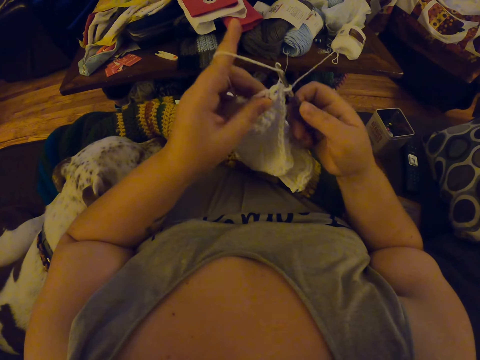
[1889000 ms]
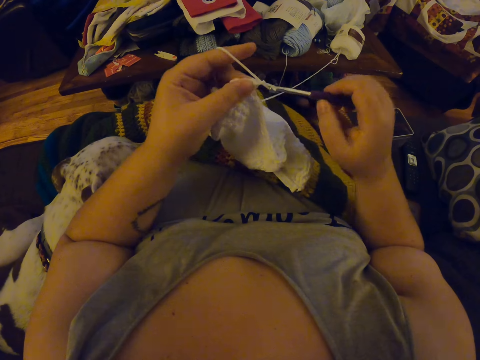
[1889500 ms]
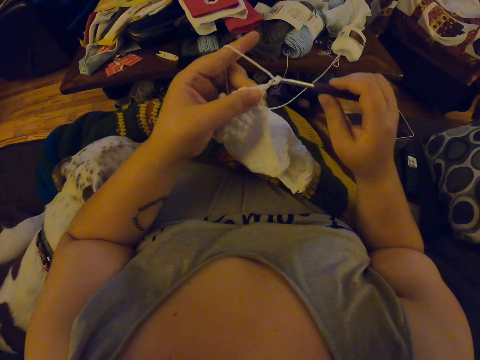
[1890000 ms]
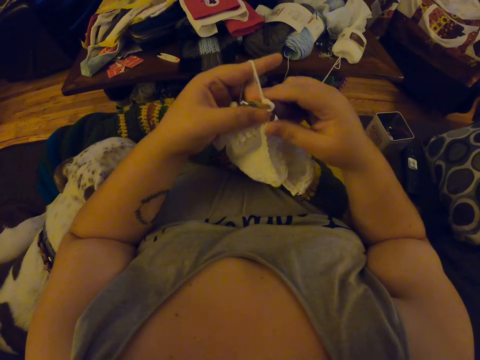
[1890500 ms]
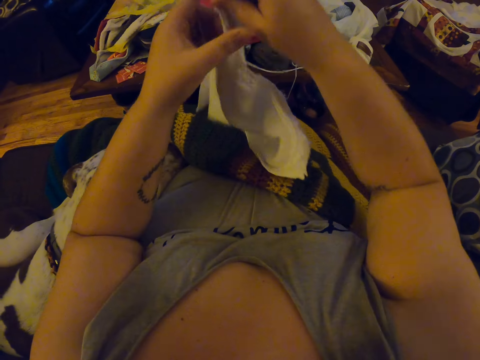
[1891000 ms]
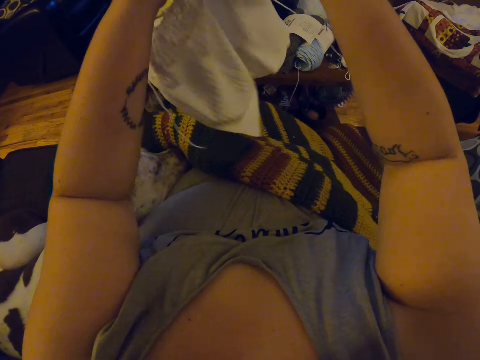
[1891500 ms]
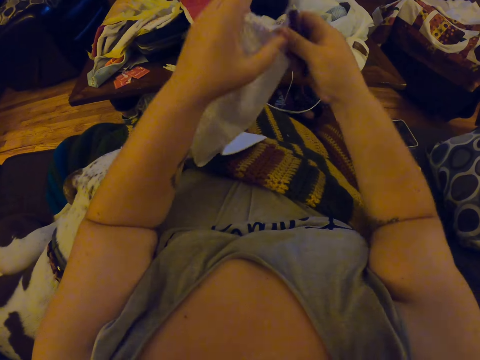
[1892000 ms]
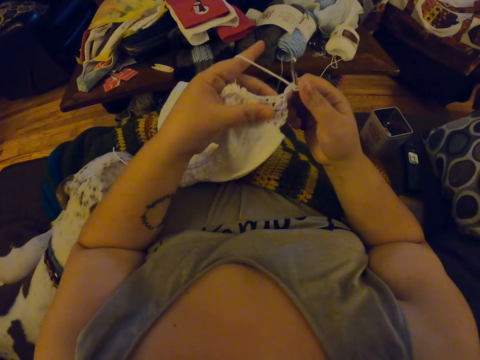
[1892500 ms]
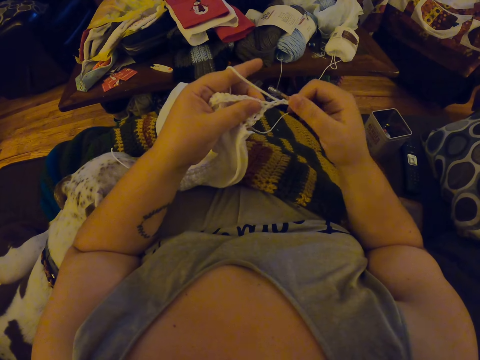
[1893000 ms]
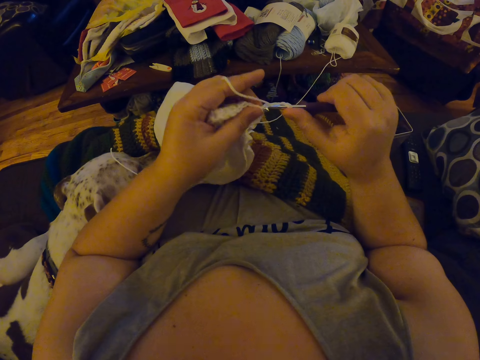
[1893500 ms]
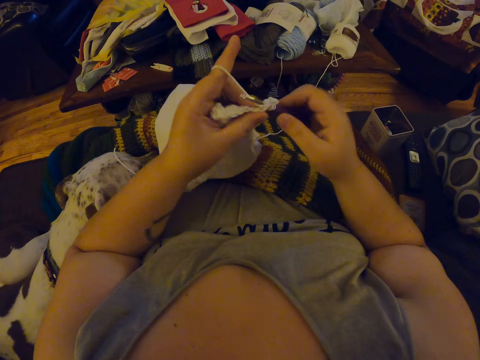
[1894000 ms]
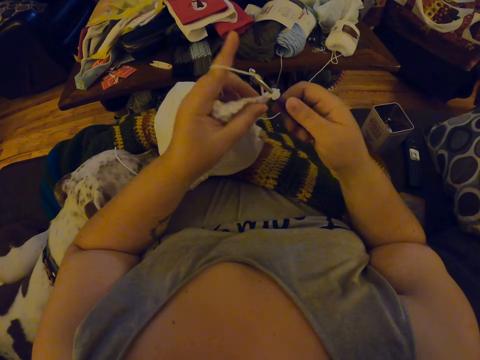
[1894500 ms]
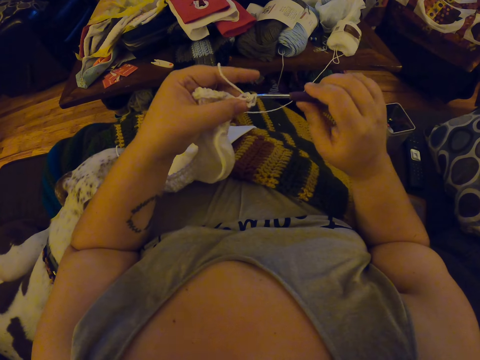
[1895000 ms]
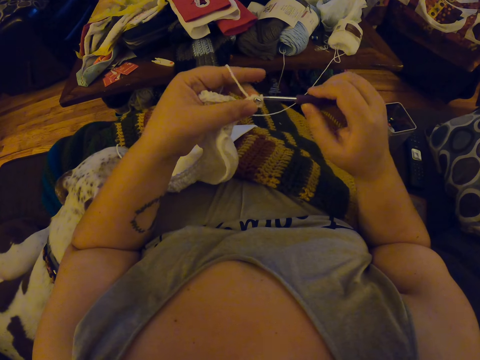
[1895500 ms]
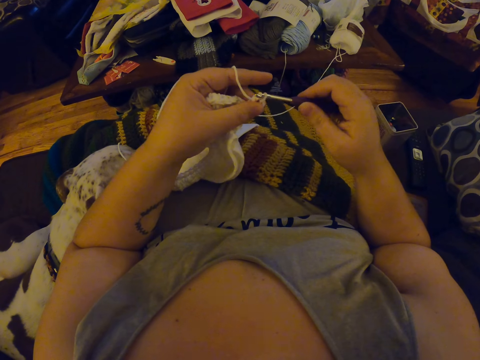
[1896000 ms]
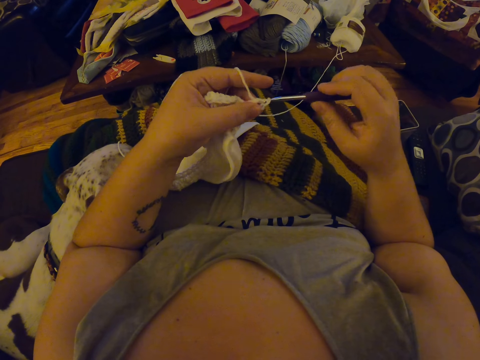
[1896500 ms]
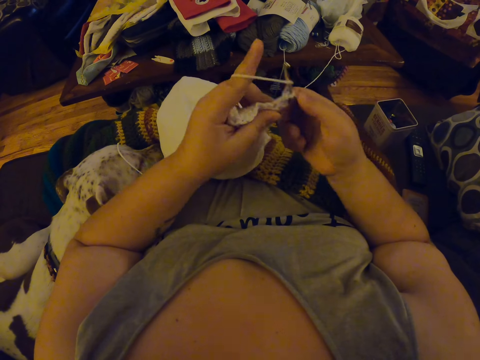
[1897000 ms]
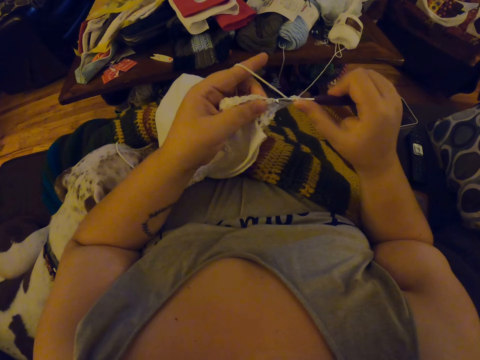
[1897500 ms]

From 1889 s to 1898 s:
The camera wearer adjusts the crochet on her lap. She lifts the fabric. She crochets the yarn with the crochet hook.

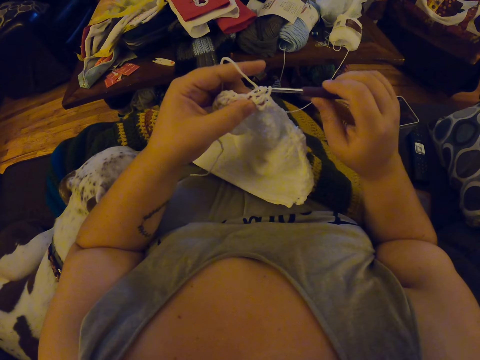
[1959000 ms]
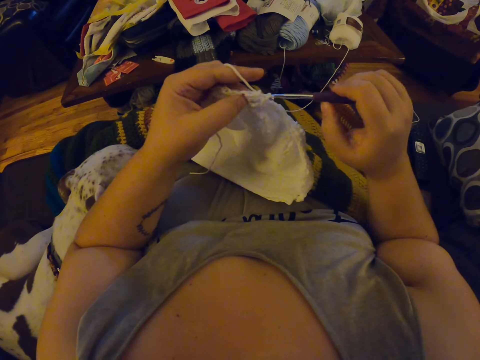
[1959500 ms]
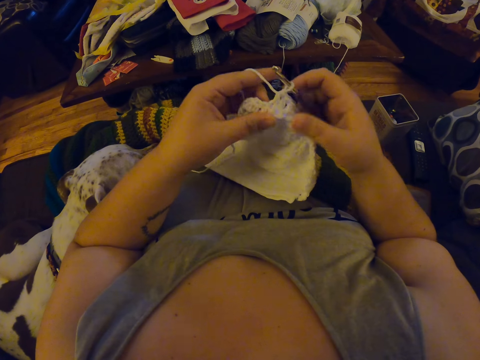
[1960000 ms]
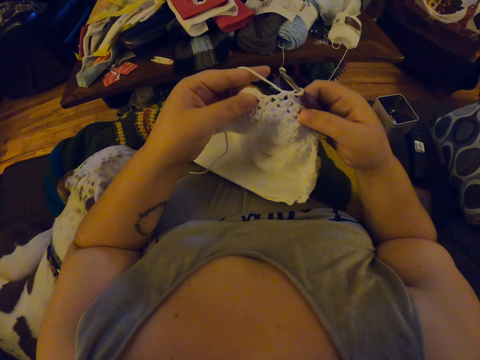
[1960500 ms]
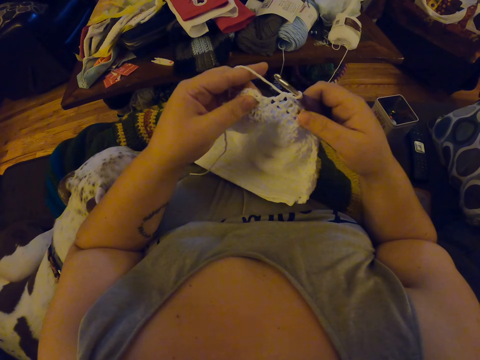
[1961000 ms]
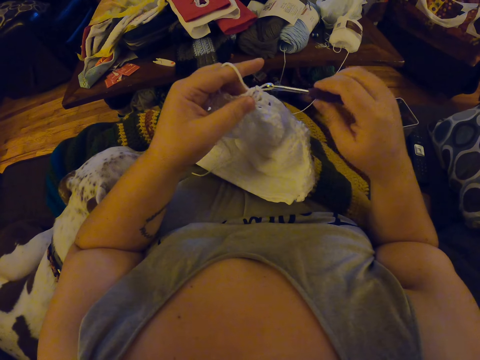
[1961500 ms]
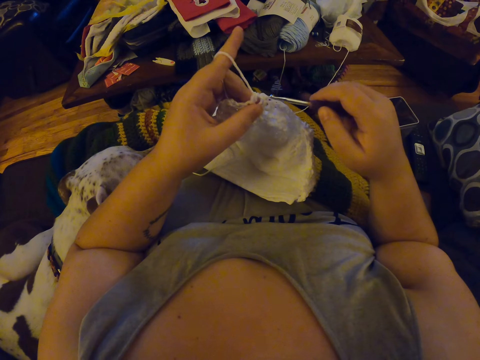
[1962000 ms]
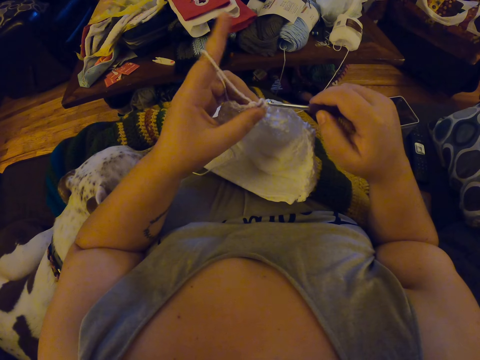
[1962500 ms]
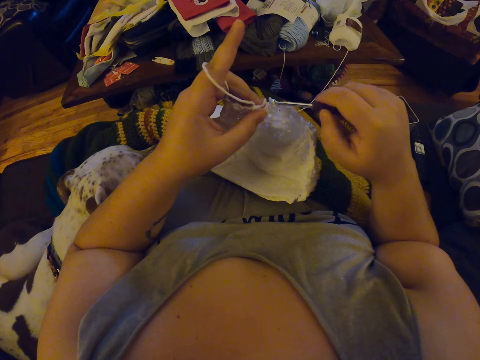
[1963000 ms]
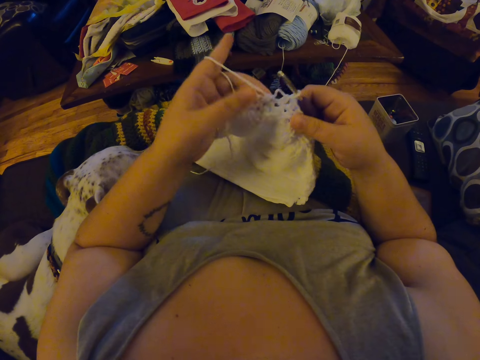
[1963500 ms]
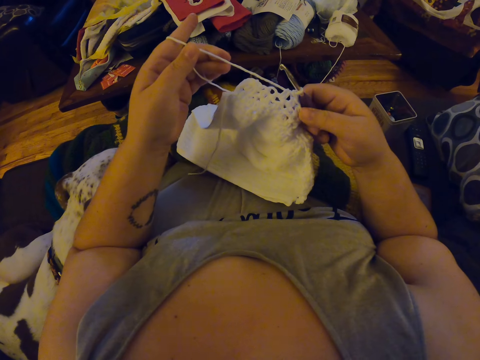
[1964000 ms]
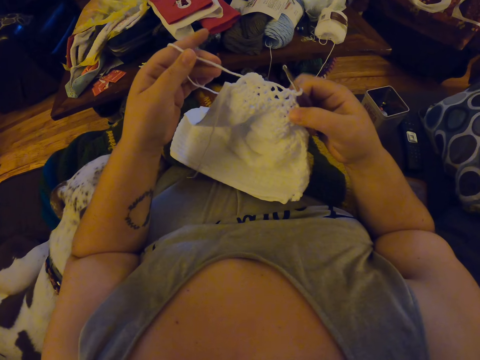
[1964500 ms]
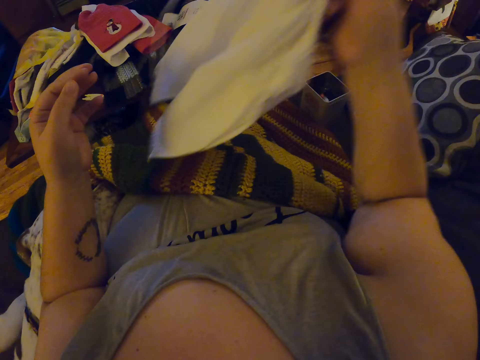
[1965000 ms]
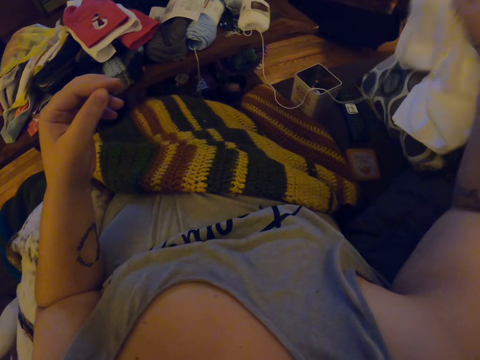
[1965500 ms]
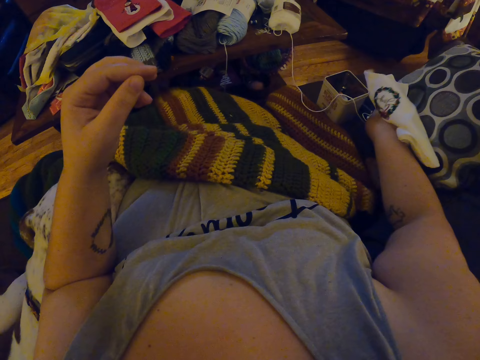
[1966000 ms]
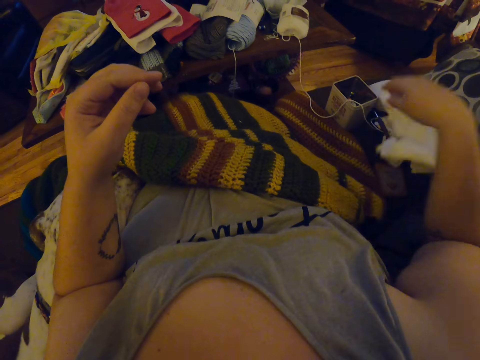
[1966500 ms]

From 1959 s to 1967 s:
The camera wearer examines the wool fabric. She straightens the fabric. She removes the crochet hook from the yarn on the fabric. She knits the fabric with the hooked needle. She pulls the yarn with her left finger. She raises the wool fabric with her right hand from her body. She places the wool fabric on a chair beside her.
